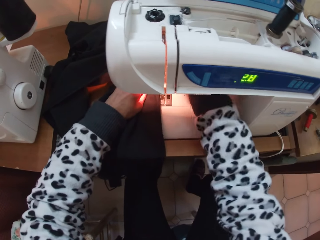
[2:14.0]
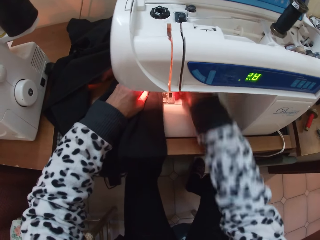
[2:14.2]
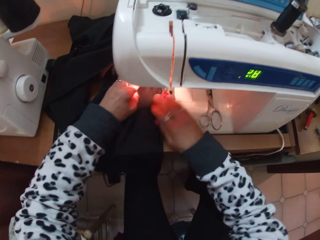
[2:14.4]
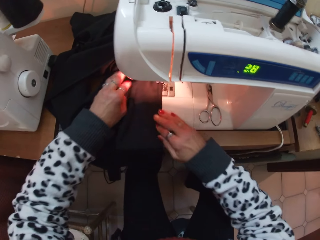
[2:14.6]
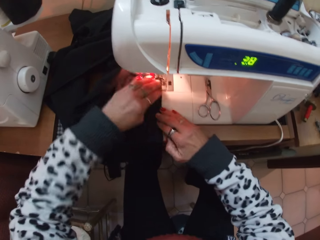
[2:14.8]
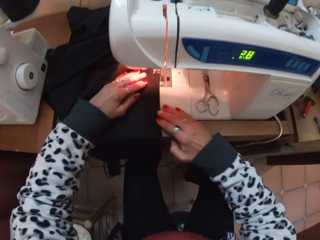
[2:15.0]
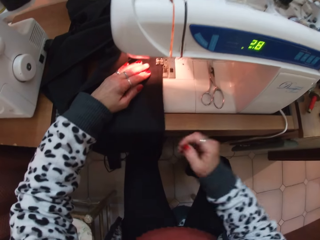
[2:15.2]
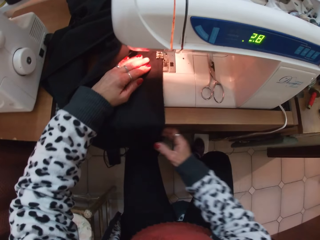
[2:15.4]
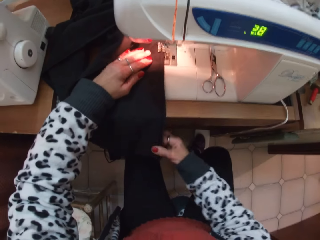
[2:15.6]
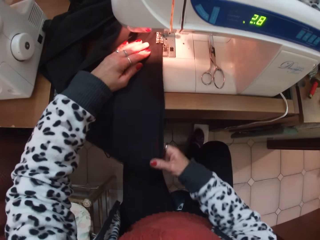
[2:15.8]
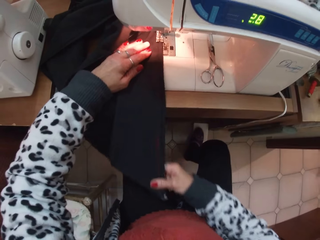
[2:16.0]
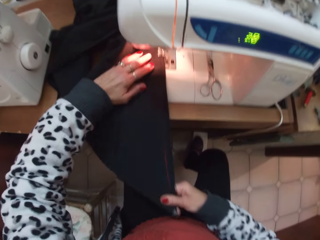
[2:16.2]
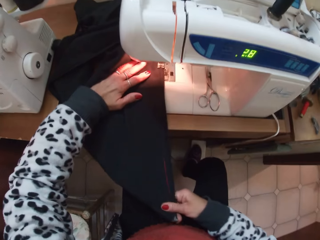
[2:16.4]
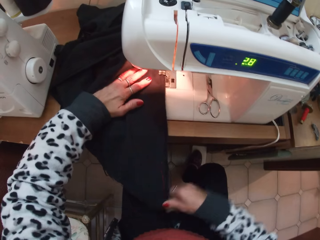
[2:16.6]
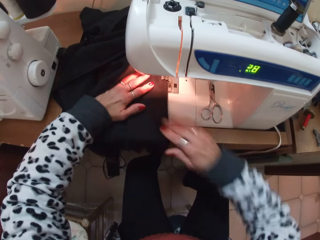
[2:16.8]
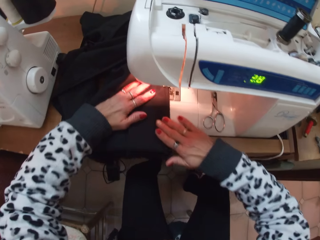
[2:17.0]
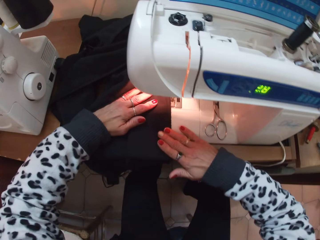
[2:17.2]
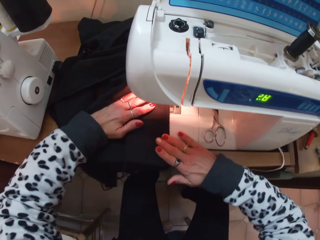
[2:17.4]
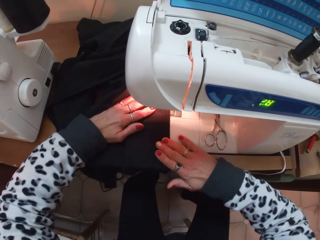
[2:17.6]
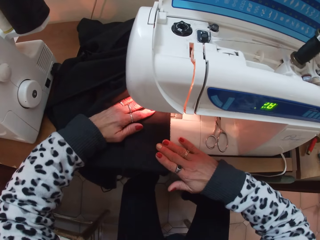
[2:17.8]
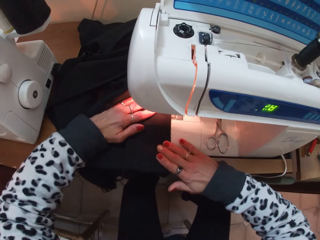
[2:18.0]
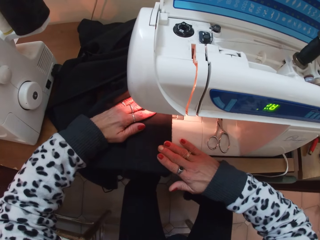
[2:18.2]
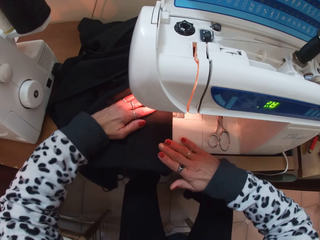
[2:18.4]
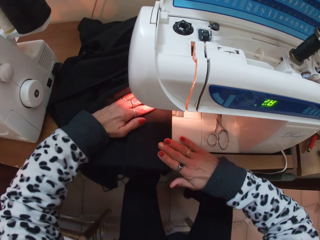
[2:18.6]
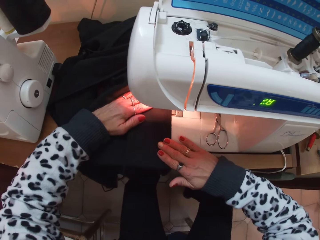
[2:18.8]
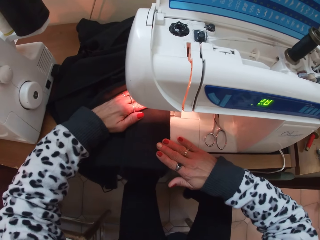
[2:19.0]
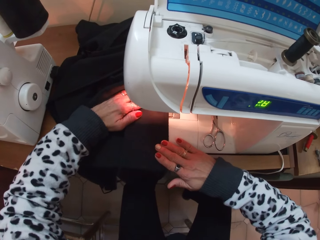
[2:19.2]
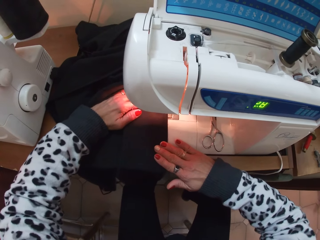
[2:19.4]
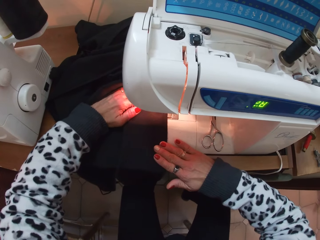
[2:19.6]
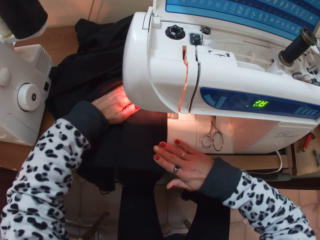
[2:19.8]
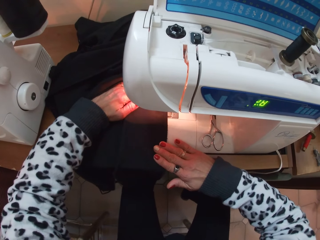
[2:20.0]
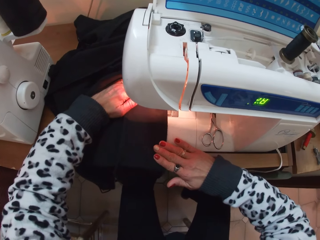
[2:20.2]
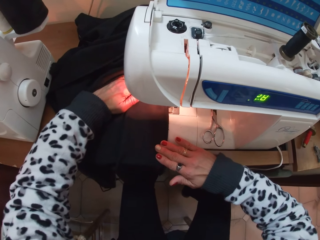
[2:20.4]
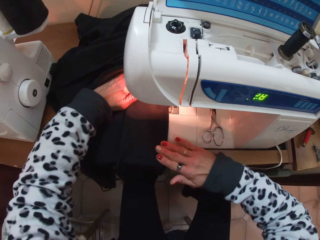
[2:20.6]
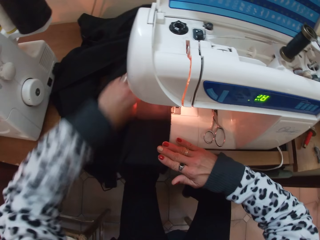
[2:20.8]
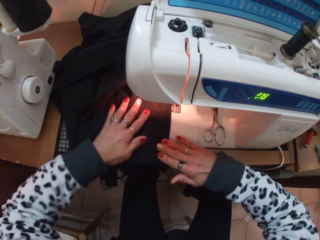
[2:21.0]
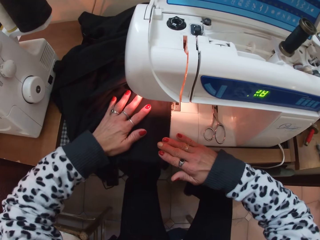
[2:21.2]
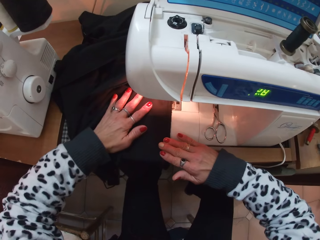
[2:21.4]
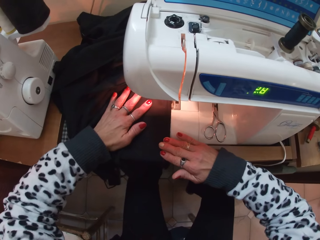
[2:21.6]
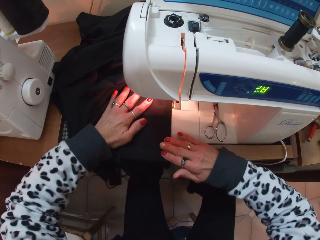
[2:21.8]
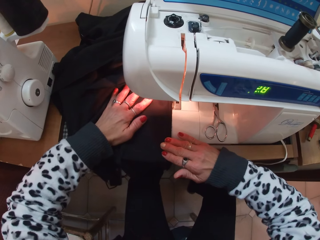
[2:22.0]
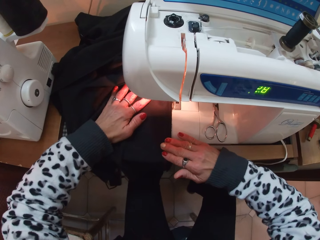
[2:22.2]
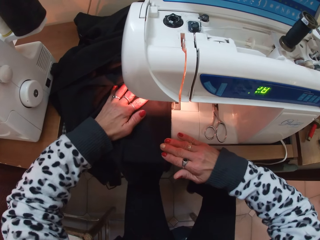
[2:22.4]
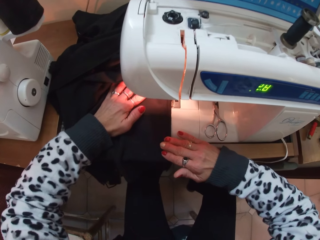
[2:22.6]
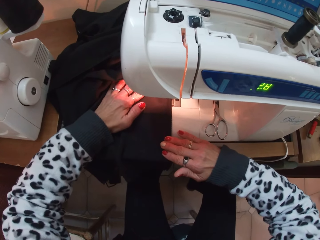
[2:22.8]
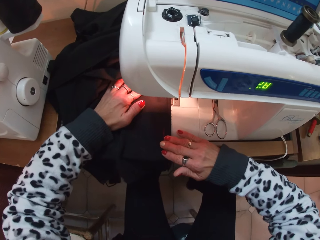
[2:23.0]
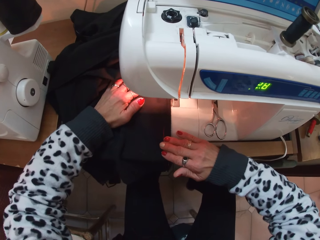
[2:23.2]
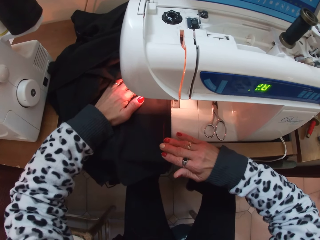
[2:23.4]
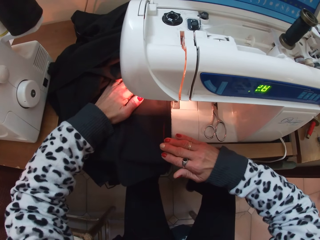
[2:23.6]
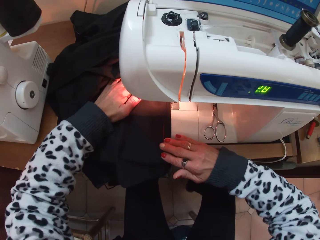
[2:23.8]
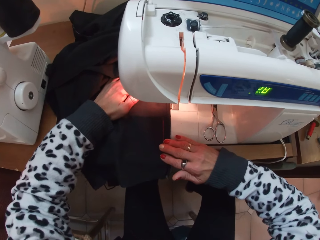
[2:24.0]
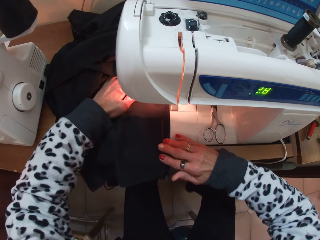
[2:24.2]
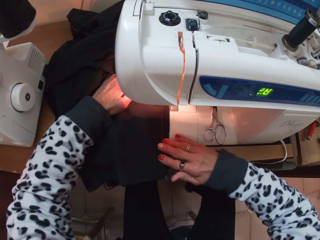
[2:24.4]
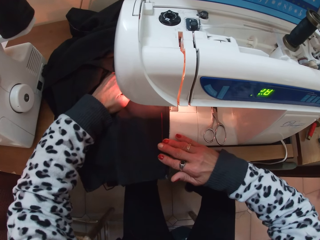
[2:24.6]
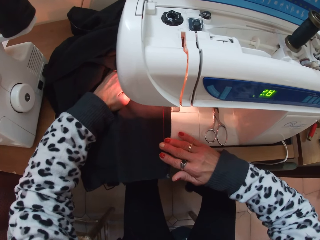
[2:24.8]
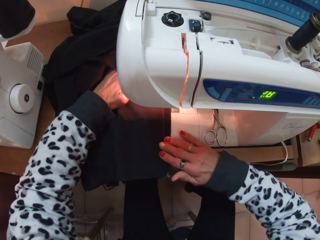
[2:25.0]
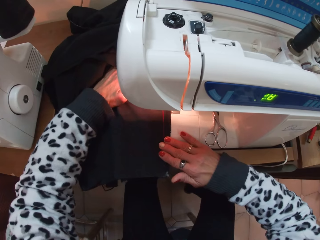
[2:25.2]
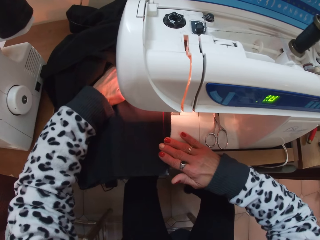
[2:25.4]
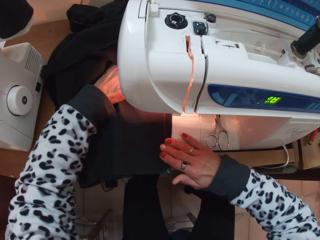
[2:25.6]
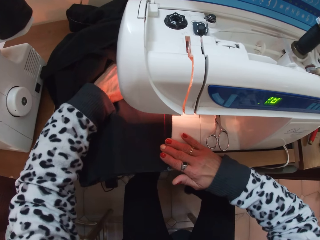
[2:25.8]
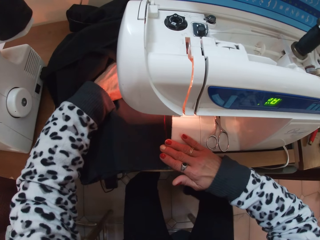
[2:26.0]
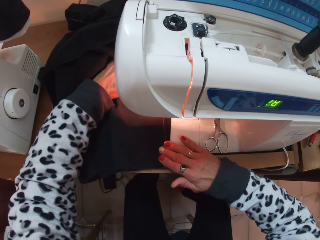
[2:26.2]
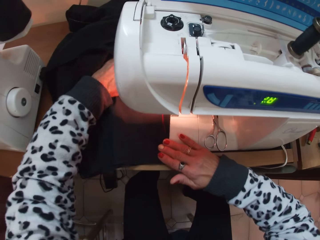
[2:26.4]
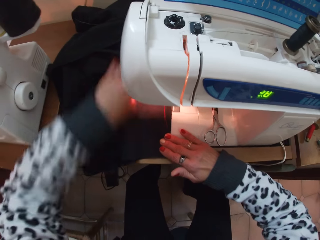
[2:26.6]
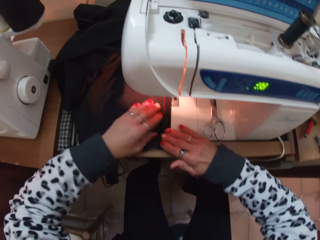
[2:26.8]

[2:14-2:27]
The camera wearer continues to sew the trouser. They hold the fabric. They sew the fabric. They push the fabric through the sewing machine. They sew the fabric.

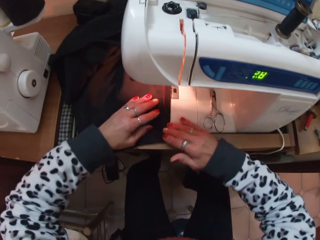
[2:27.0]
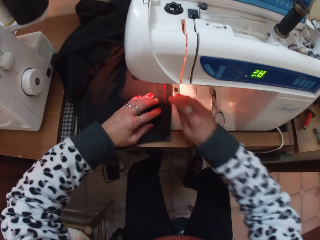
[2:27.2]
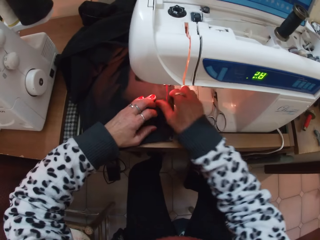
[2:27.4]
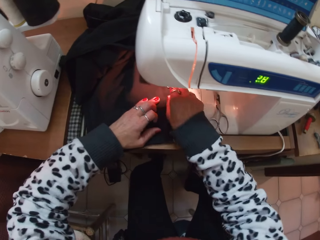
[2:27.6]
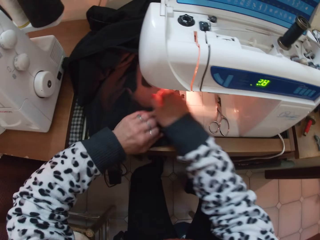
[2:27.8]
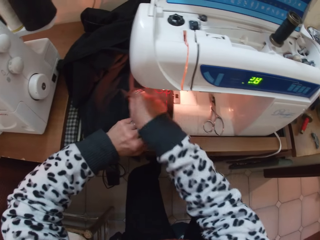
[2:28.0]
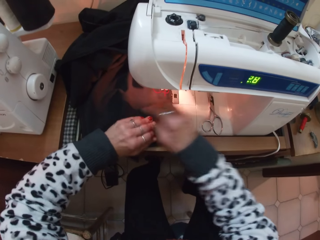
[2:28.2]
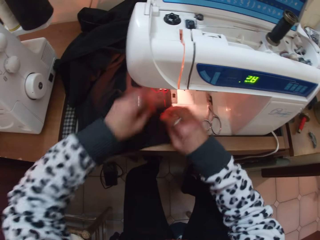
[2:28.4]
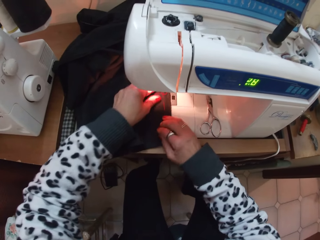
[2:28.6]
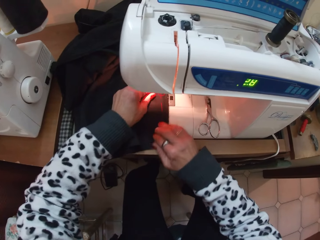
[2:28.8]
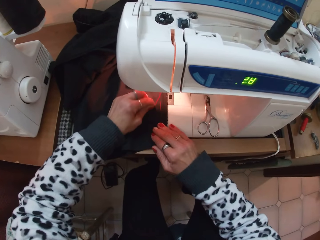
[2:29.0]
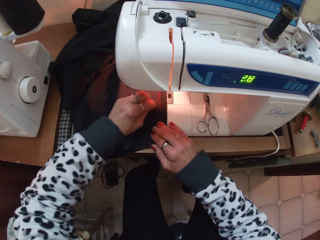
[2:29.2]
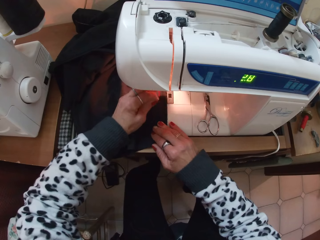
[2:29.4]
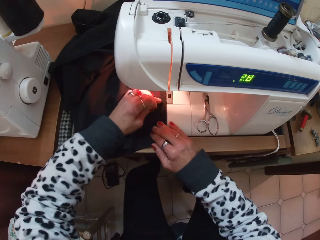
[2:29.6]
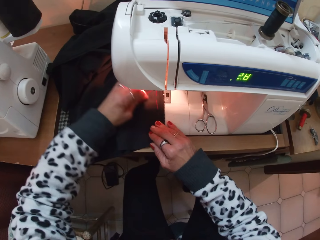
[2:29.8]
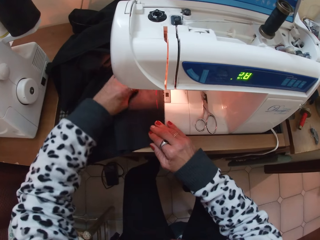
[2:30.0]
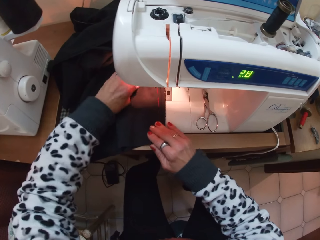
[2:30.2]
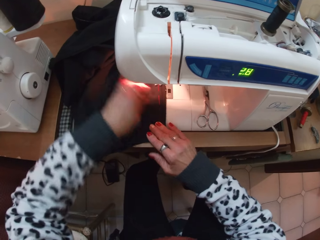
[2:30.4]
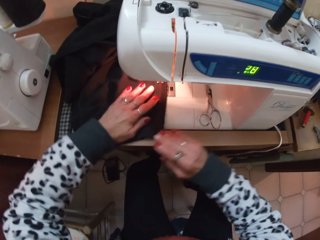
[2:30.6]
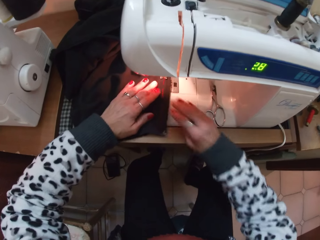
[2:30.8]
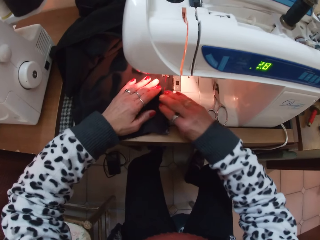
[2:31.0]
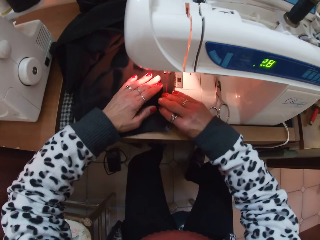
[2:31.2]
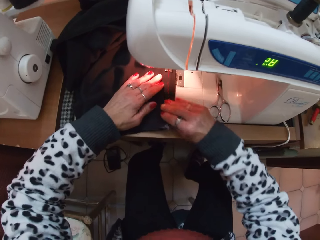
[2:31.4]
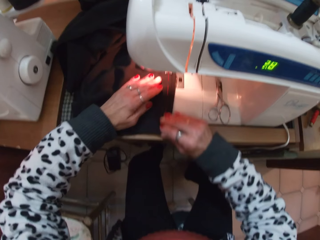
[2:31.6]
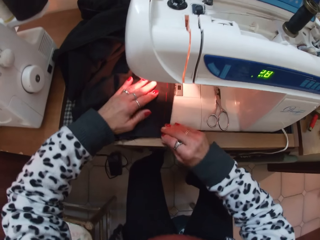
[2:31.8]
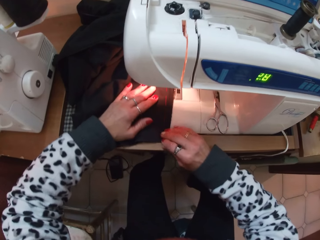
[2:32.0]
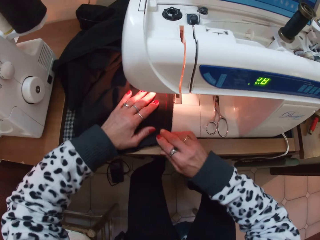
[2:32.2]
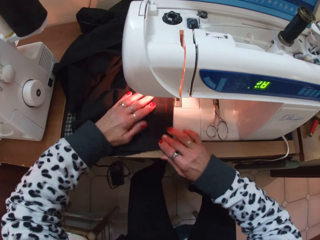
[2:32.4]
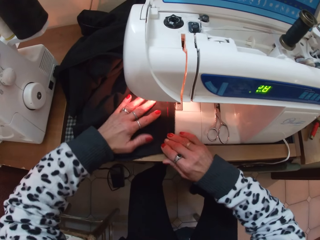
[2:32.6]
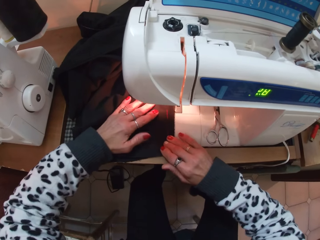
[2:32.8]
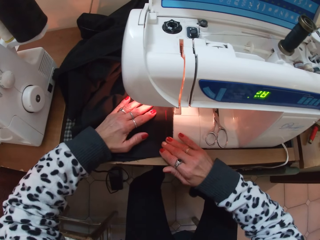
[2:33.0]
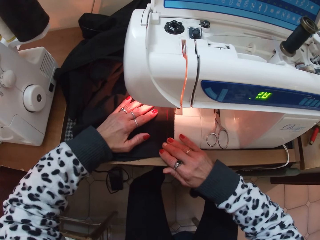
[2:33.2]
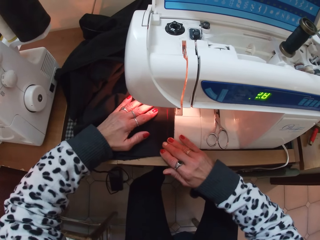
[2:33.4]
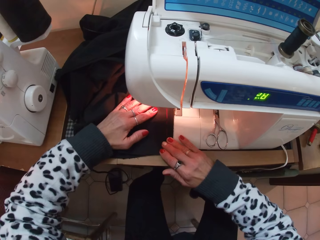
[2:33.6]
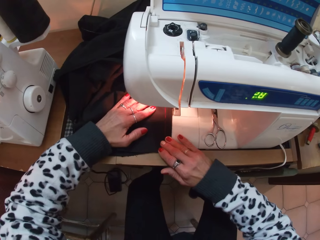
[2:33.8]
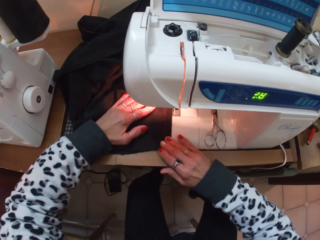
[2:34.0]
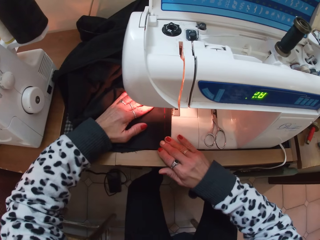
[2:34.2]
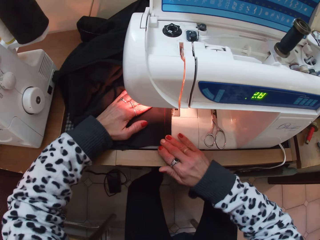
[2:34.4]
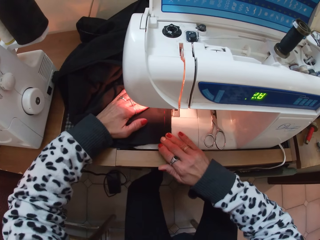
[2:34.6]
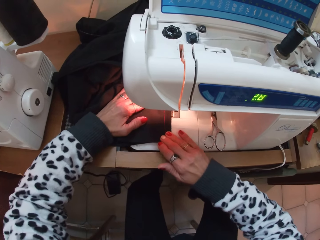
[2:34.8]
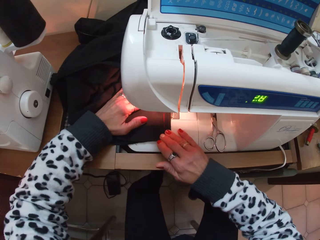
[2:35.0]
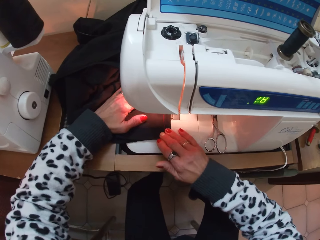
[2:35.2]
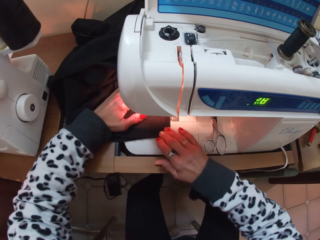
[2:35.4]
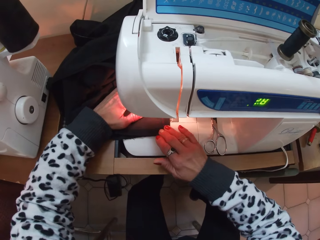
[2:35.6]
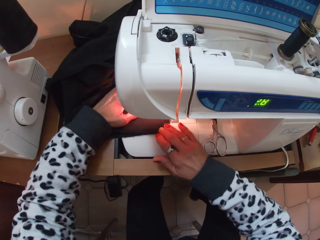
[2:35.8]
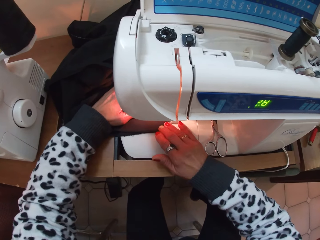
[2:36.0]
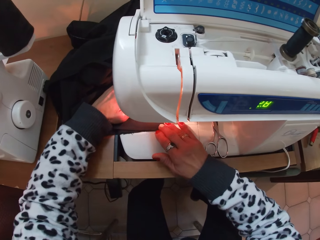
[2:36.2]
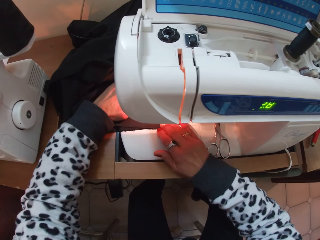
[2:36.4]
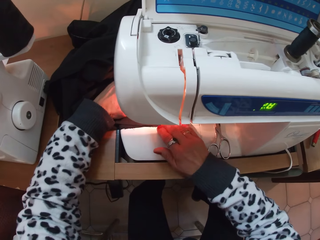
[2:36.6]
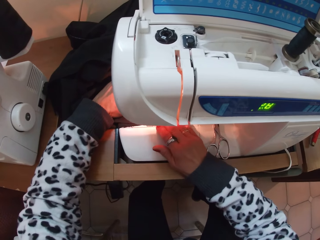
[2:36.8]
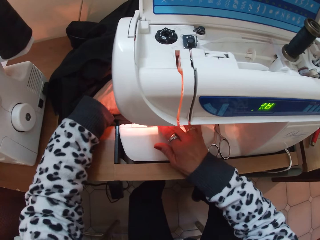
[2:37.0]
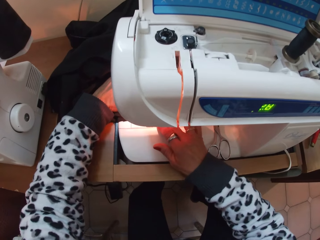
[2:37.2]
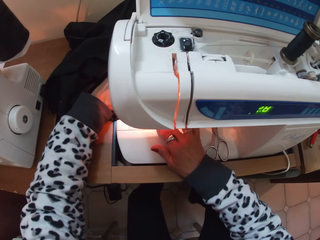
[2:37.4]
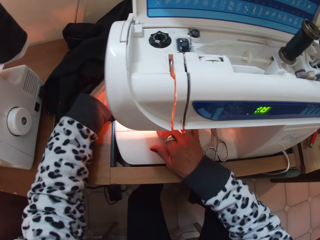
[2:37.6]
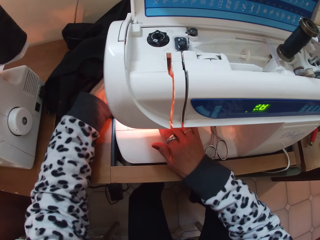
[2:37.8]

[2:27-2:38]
The camera wearer holds the sewing thread on the fabric alignment. They sew the fabric. They push the fabric through the sewing machine.
